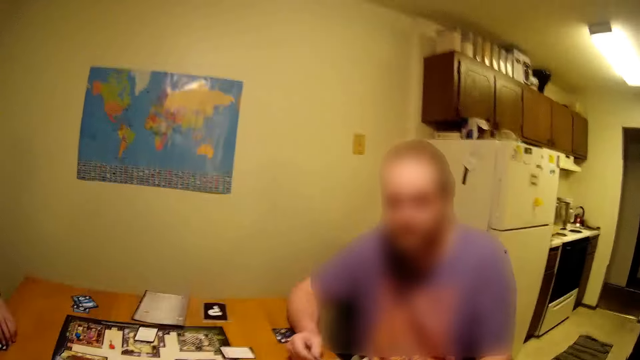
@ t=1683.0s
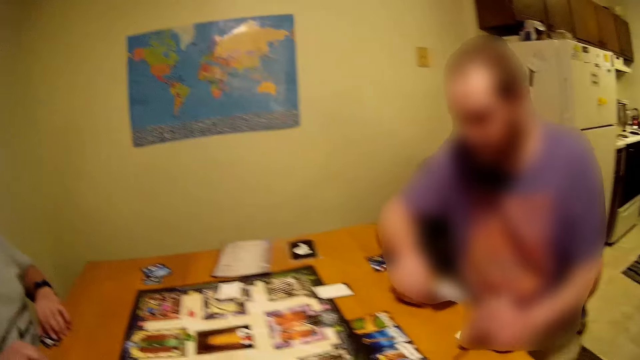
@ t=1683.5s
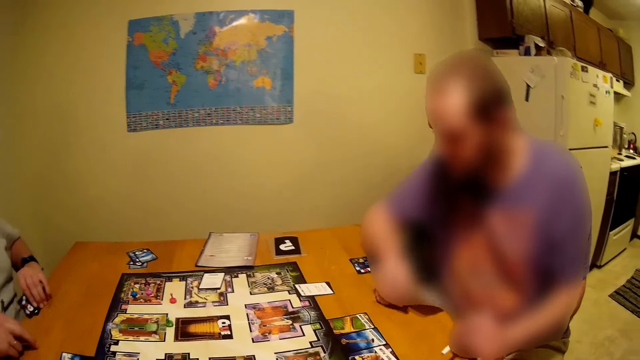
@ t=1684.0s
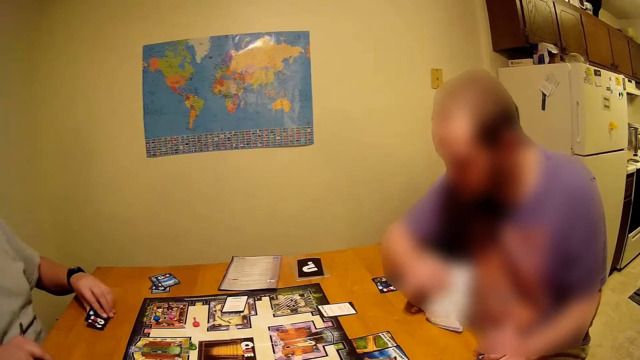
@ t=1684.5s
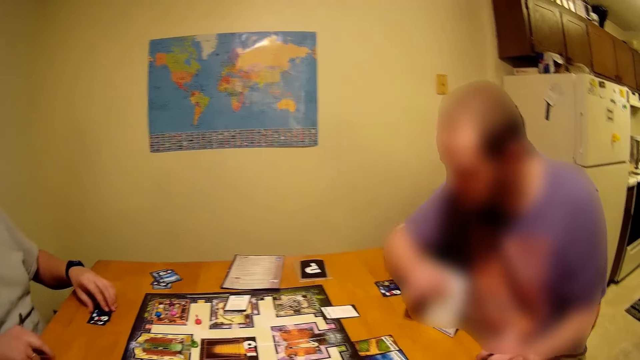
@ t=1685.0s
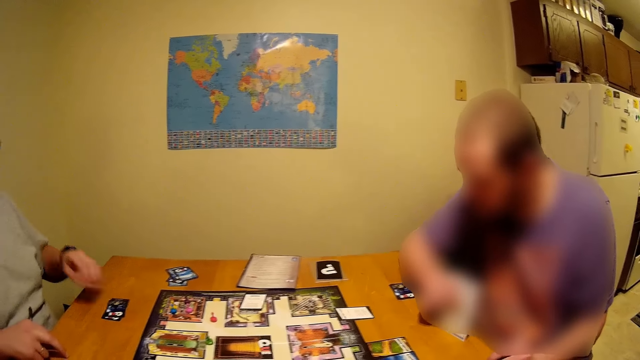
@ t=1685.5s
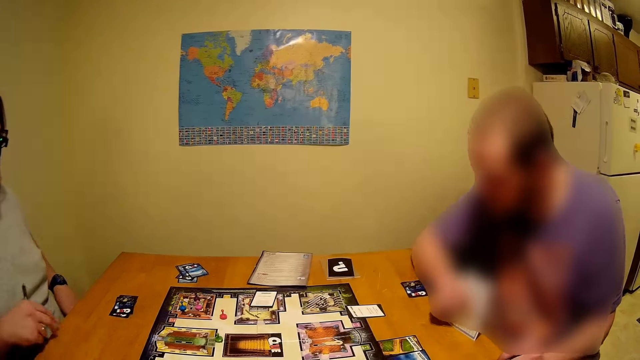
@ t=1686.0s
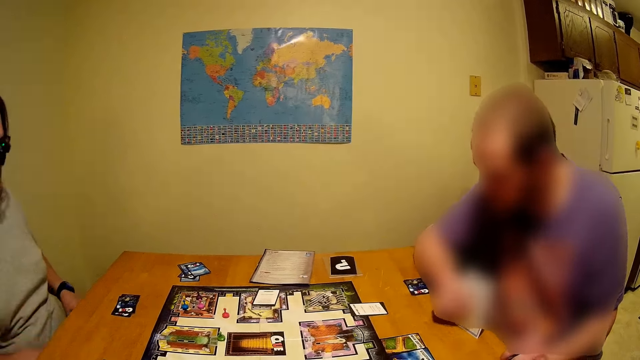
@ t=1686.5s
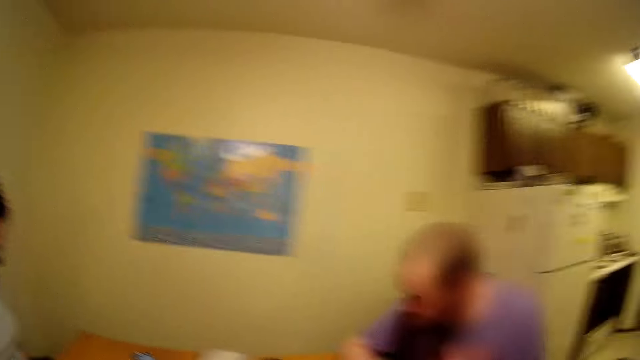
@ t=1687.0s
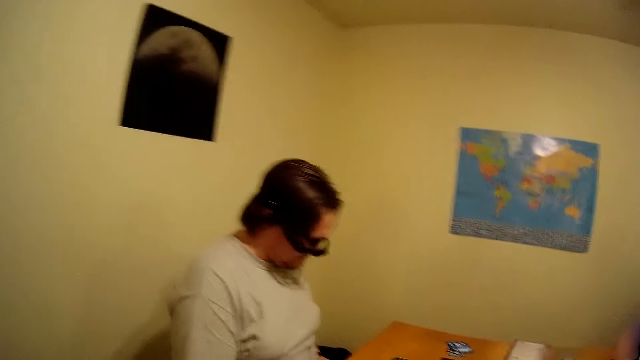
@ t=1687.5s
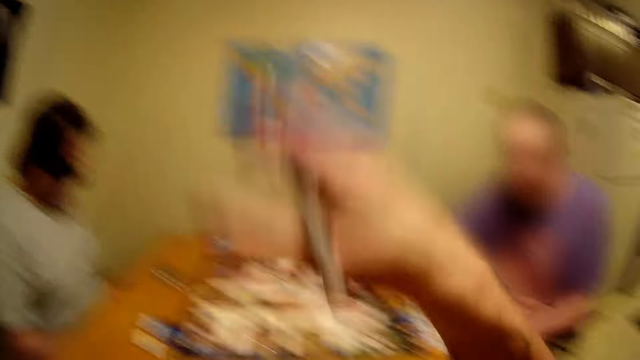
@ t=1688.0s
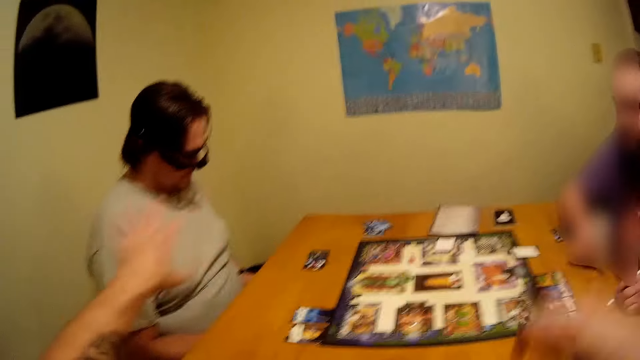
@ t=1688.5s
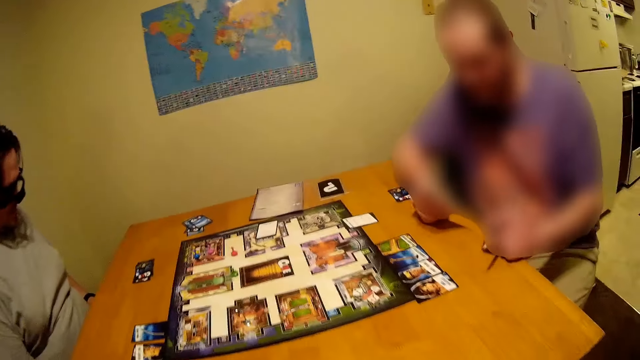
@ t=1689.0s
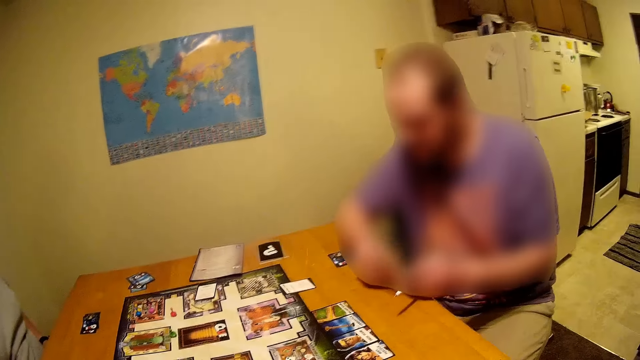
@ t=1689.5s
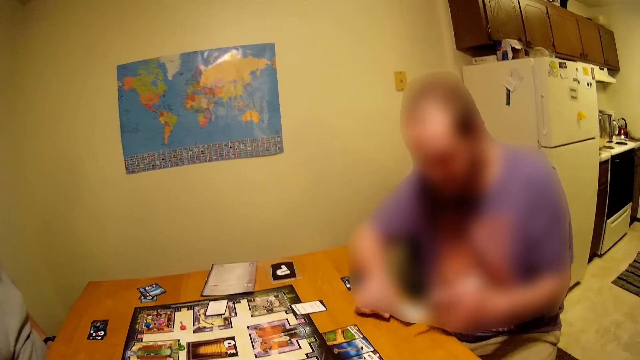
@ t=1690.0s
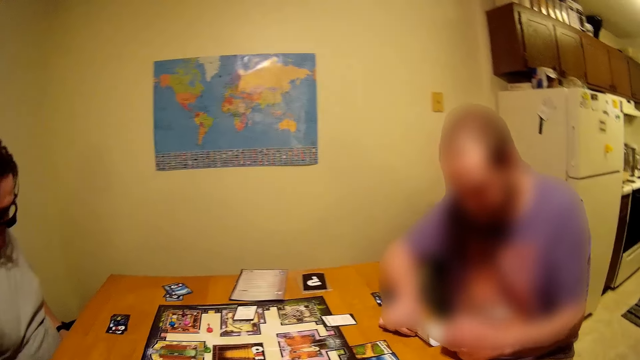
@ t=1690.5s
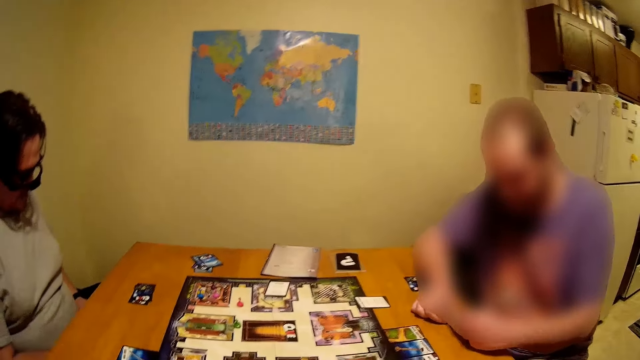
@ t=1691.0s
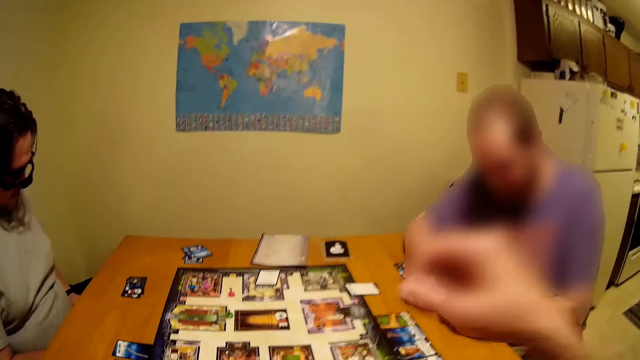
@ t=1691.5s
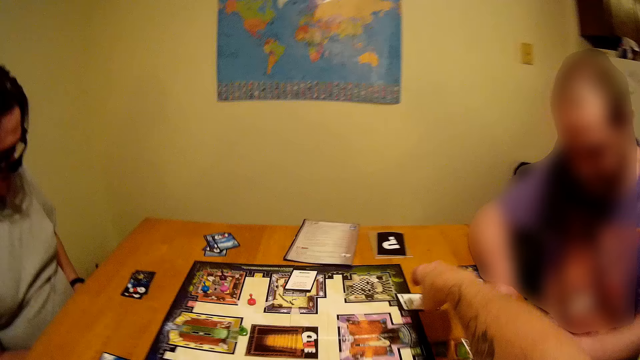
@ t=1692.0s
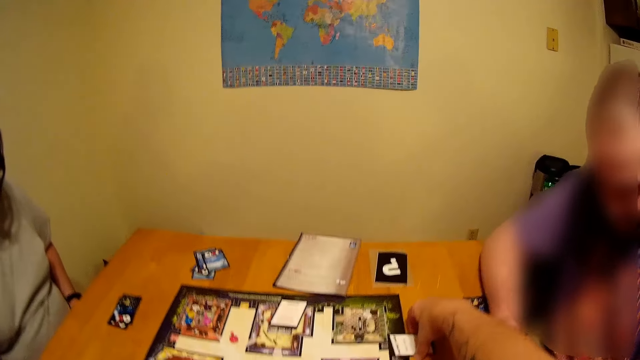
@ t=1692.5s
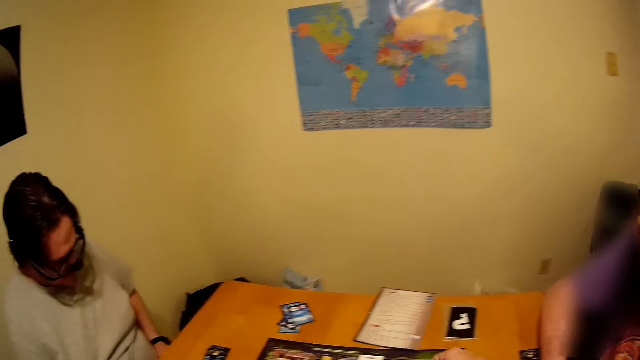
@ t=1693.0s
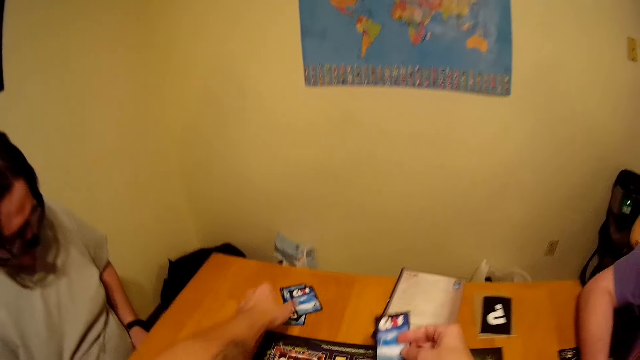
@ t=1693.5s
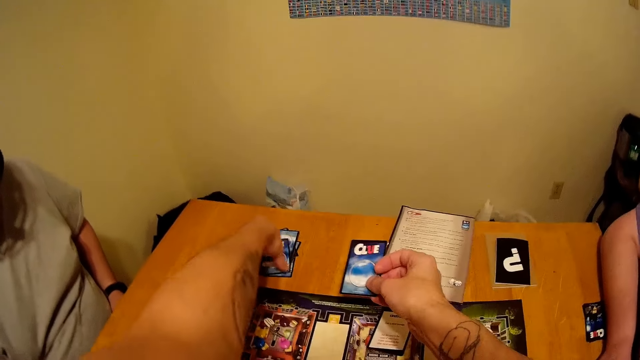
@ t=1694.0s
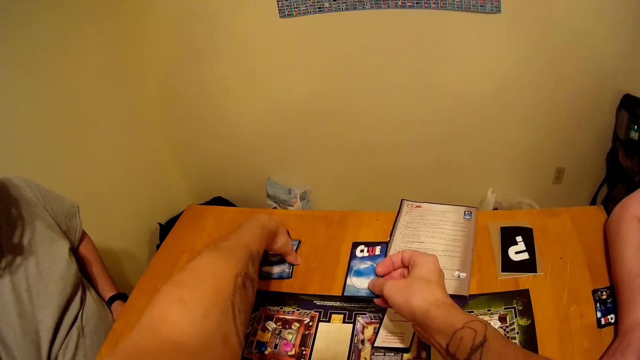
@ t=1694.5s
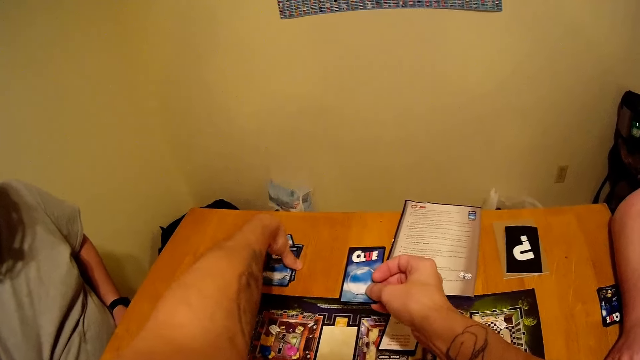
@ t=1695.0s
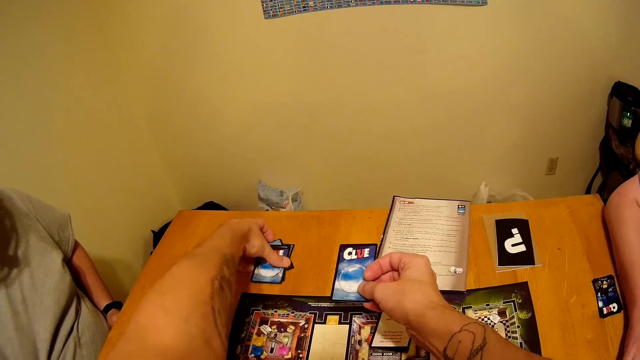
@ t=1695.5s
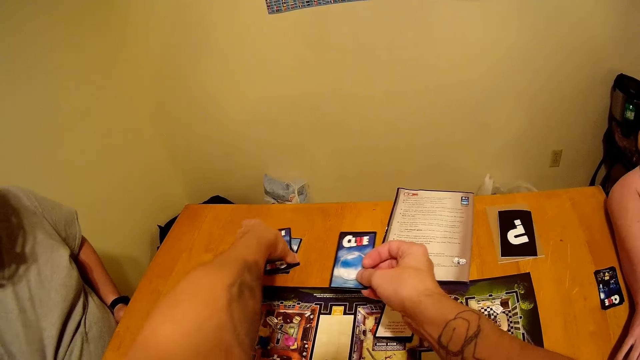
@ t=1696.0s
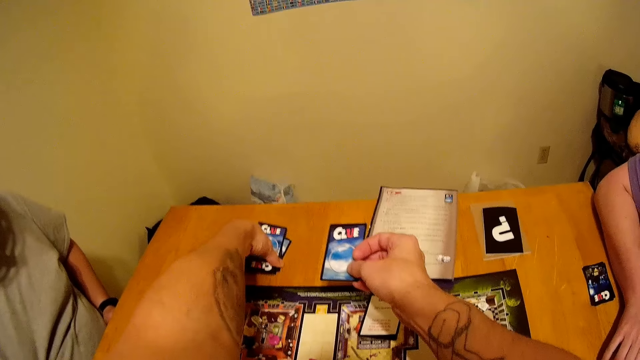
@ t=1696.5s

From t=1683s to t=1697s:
A person puts a card on the table. Another person writes on a card. The camera wearer picks up a card on the table. They place the card under other cards.

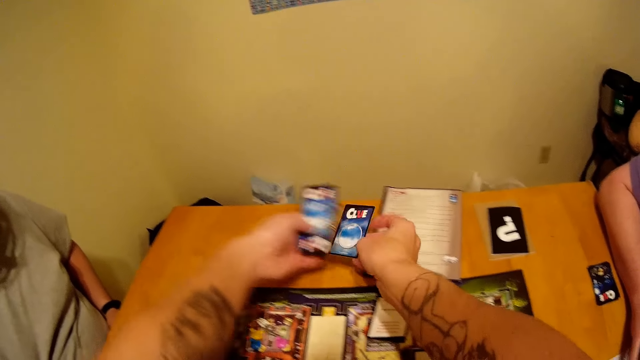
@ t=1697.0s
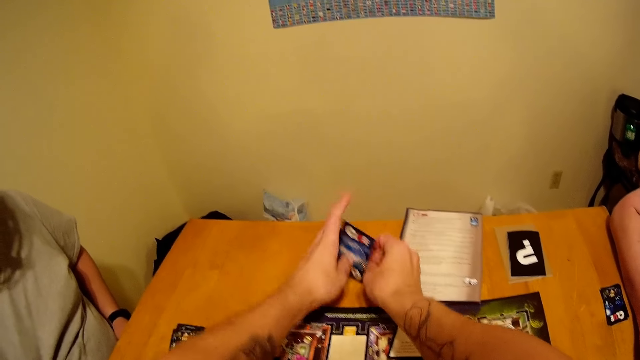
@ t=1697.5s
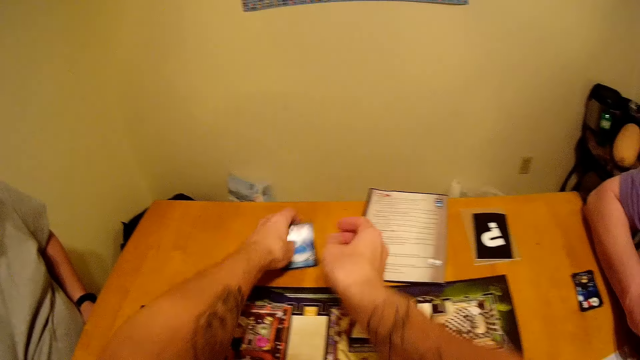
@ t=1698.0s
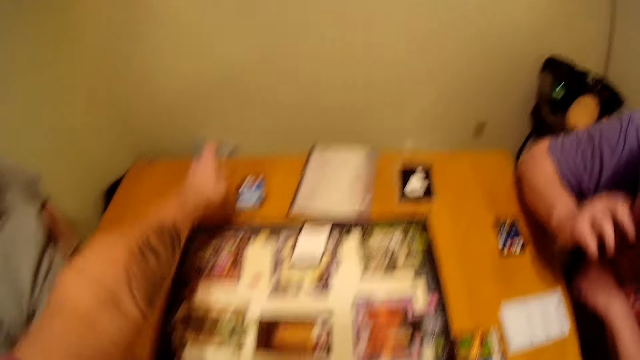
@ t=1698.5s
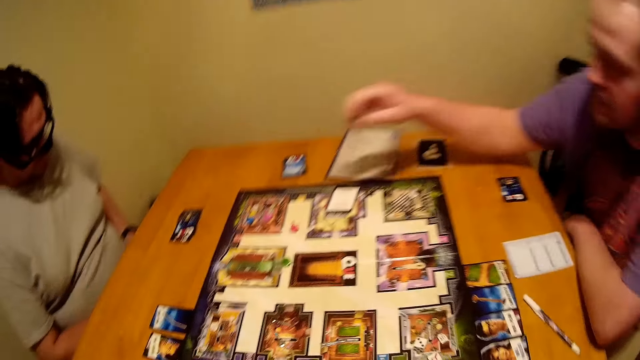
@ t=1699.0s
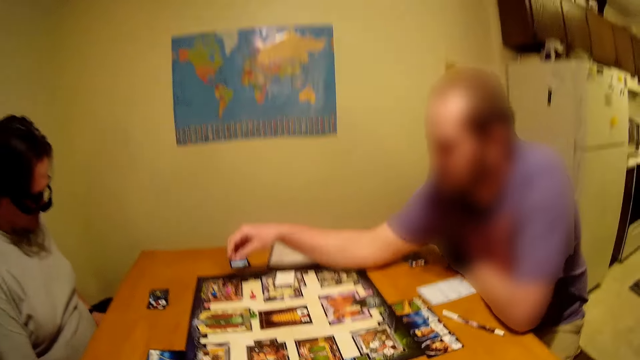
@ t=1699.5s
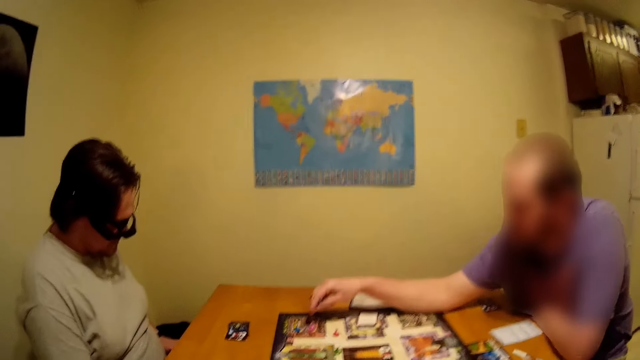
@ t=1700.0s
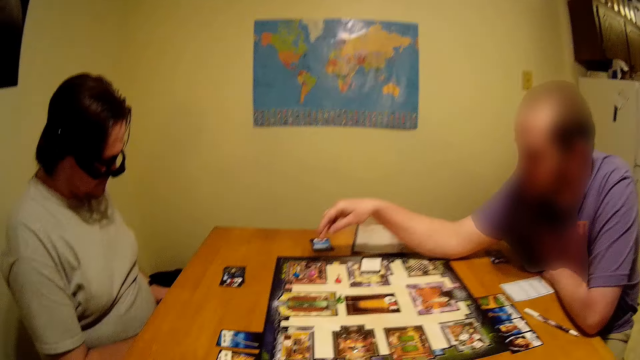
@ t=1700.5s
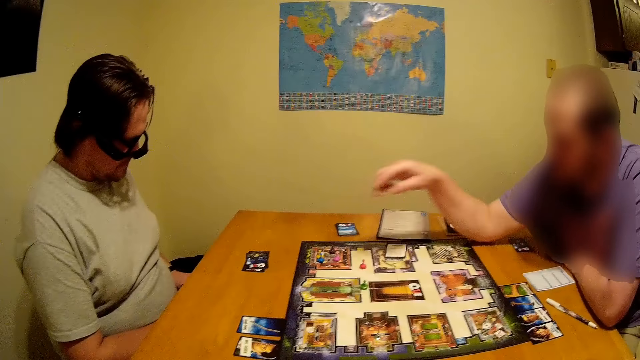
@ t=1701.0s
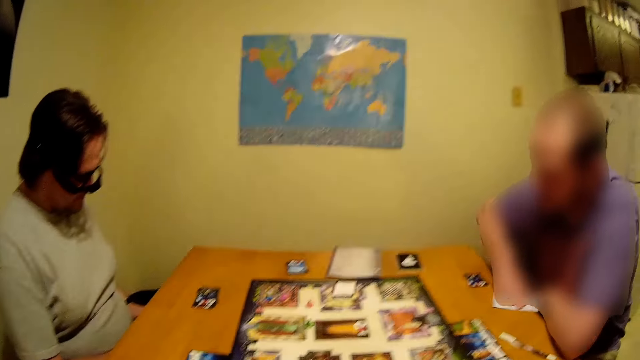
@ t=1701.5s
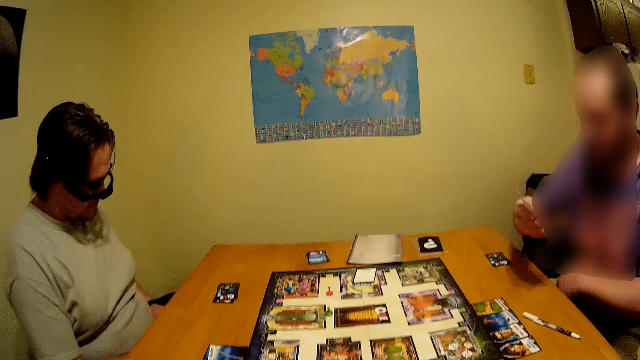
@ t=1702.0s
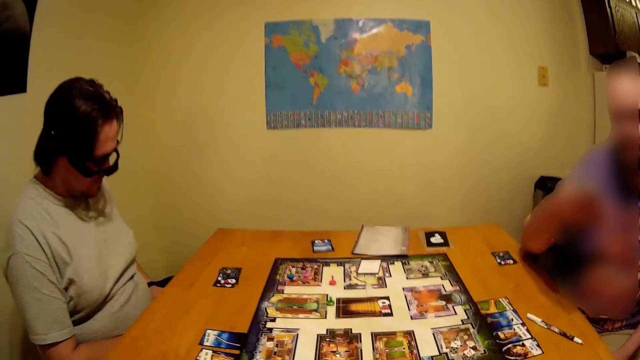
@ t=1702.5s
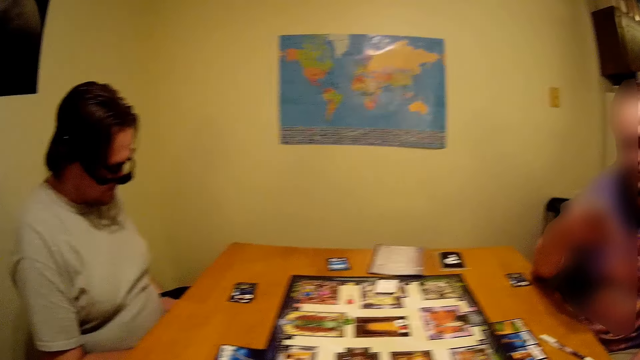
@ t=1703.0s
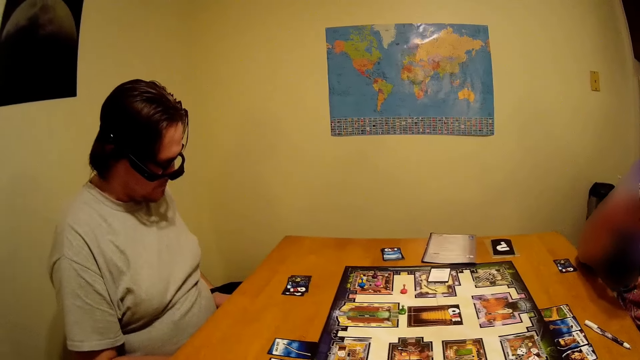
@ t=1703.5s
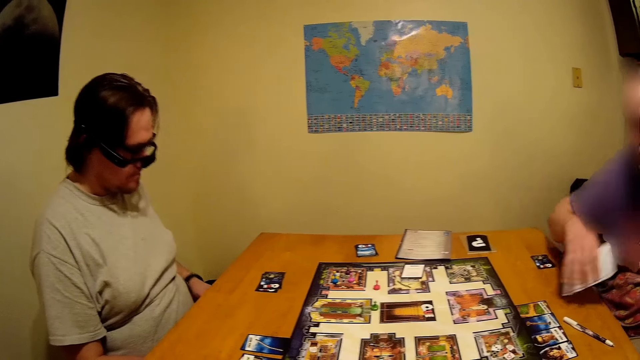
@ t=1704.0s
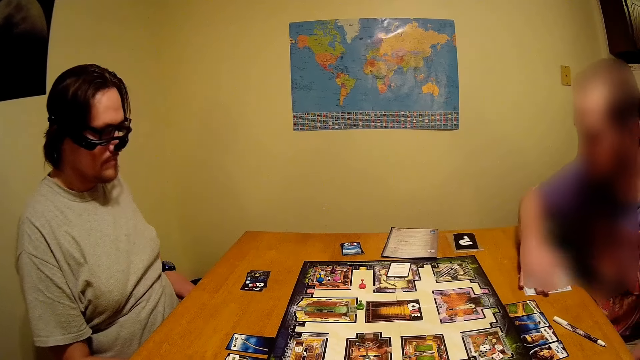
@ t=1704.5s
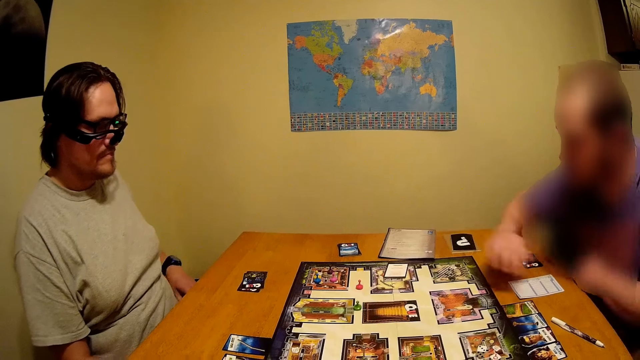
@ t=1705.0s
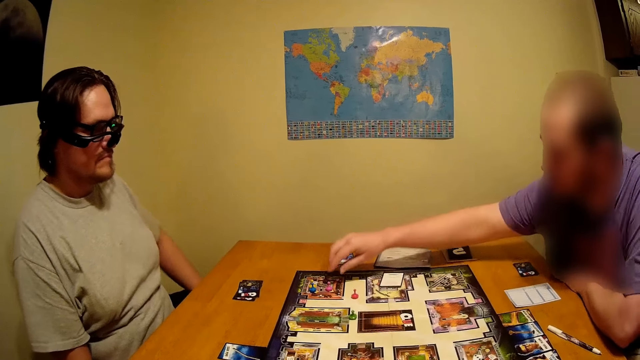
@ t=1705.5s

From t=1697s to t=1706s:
The camera wearer places the cards on the table. A person picks a card on the table. The person returns the card on the table.
